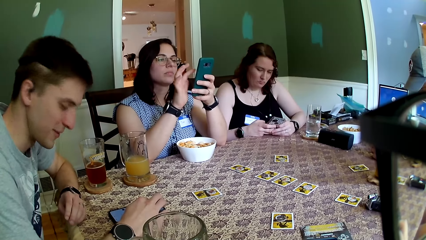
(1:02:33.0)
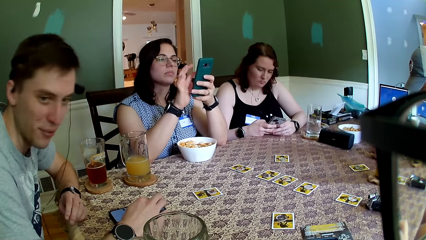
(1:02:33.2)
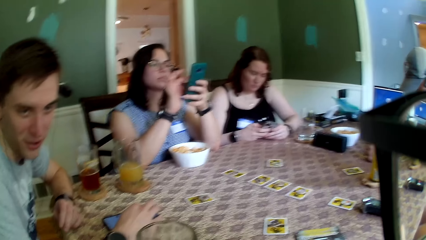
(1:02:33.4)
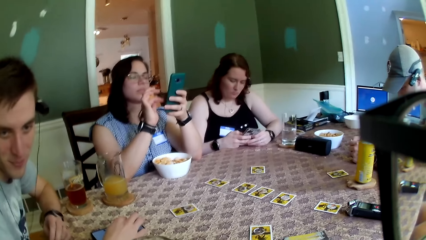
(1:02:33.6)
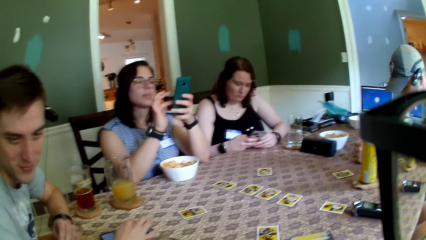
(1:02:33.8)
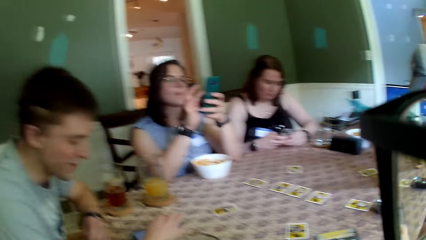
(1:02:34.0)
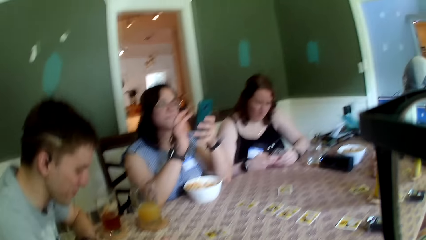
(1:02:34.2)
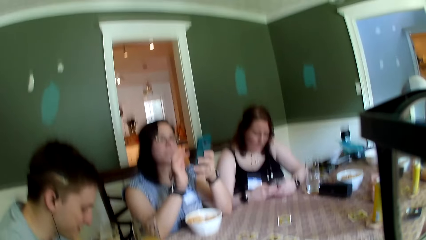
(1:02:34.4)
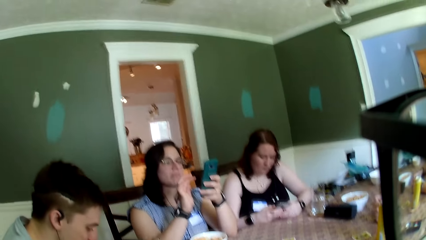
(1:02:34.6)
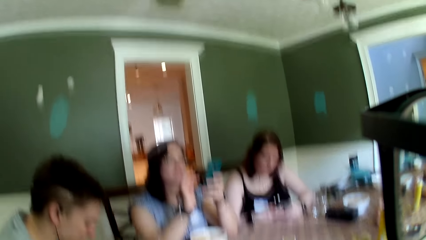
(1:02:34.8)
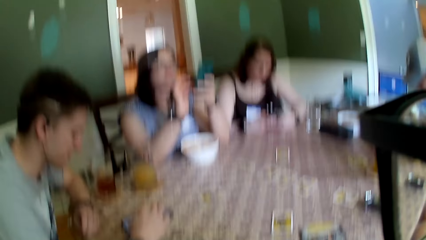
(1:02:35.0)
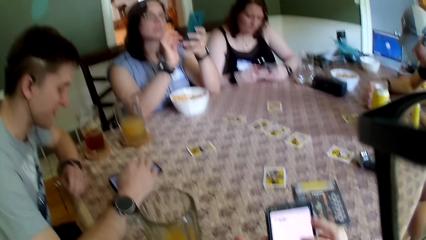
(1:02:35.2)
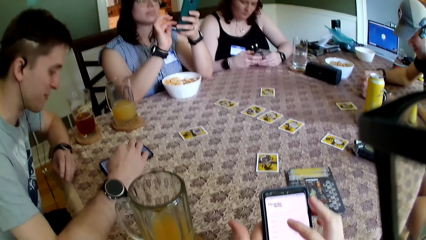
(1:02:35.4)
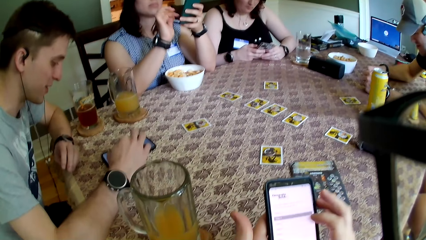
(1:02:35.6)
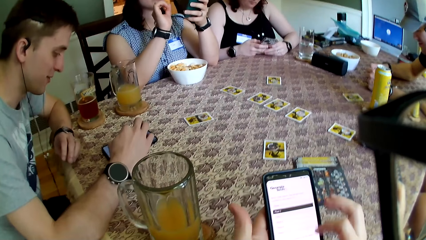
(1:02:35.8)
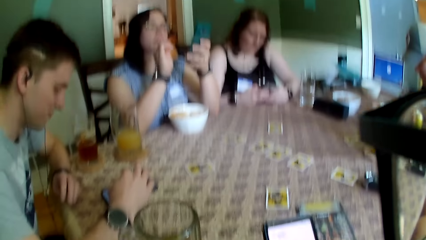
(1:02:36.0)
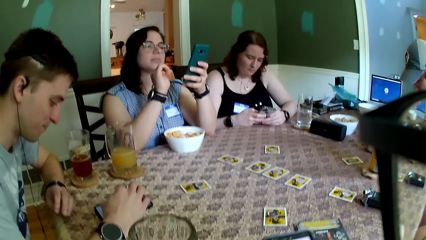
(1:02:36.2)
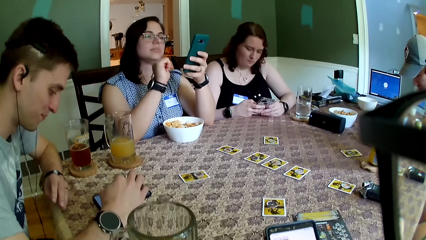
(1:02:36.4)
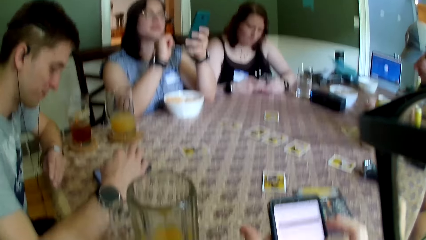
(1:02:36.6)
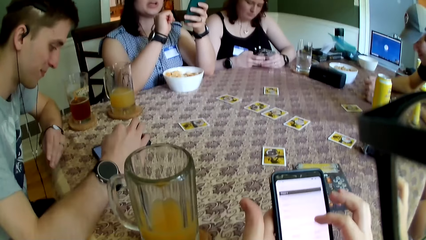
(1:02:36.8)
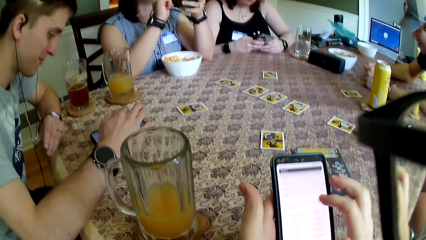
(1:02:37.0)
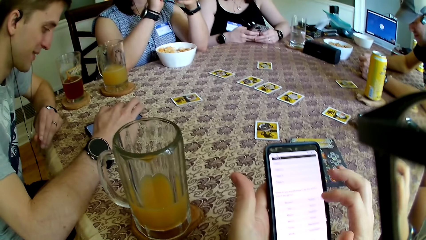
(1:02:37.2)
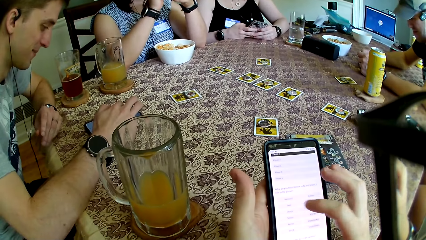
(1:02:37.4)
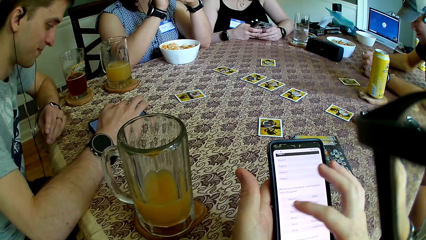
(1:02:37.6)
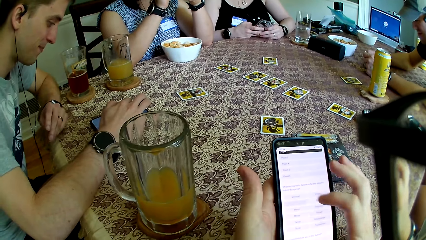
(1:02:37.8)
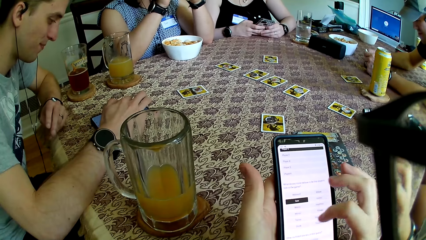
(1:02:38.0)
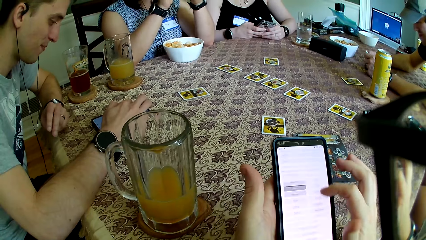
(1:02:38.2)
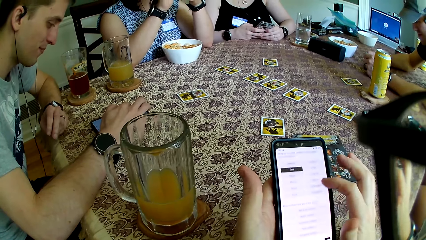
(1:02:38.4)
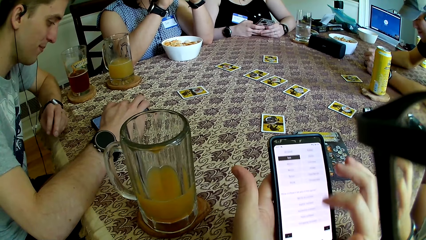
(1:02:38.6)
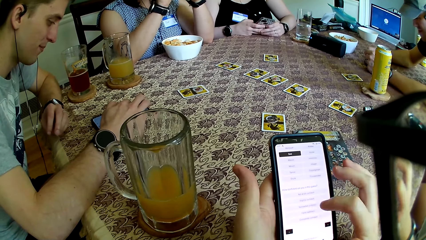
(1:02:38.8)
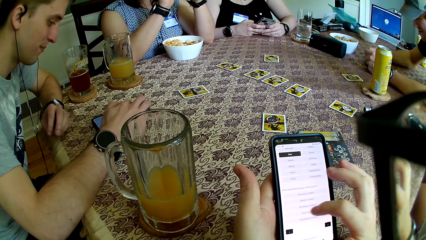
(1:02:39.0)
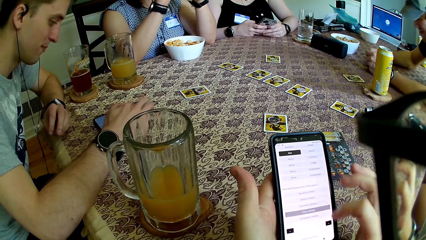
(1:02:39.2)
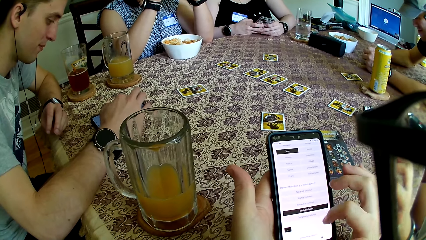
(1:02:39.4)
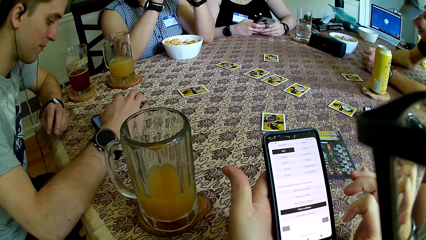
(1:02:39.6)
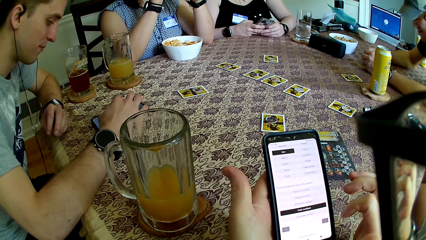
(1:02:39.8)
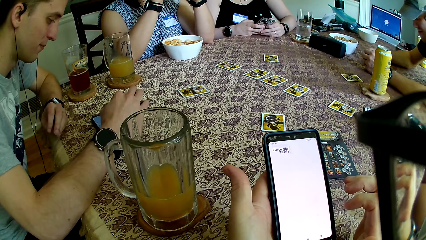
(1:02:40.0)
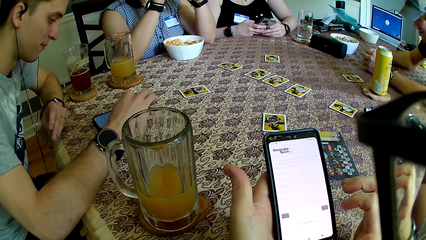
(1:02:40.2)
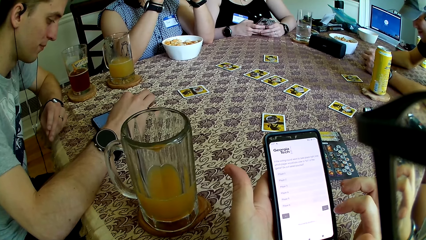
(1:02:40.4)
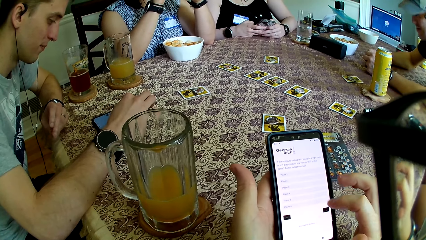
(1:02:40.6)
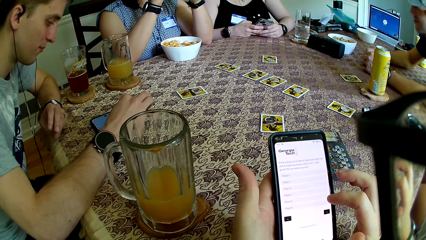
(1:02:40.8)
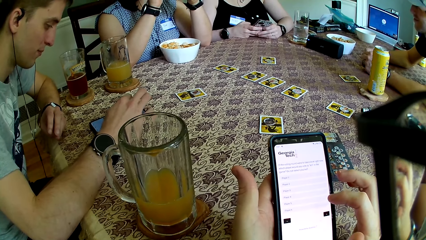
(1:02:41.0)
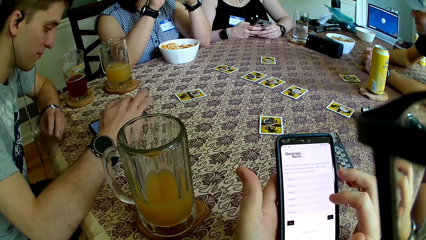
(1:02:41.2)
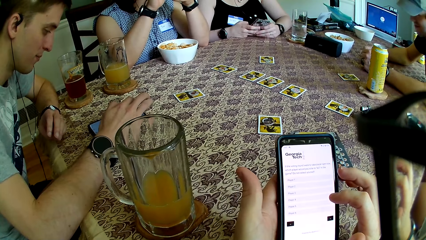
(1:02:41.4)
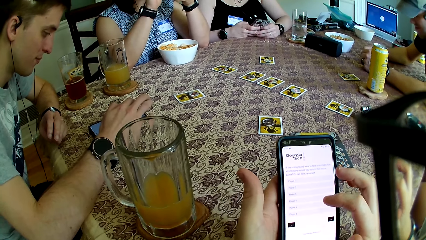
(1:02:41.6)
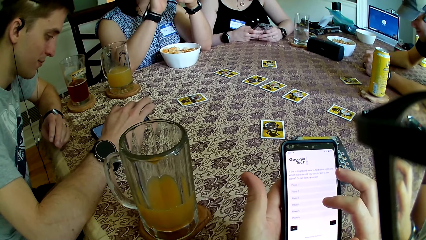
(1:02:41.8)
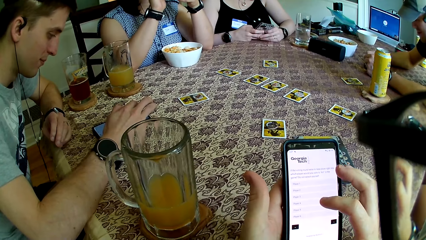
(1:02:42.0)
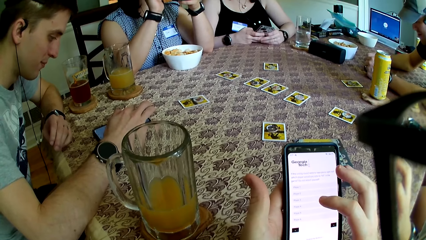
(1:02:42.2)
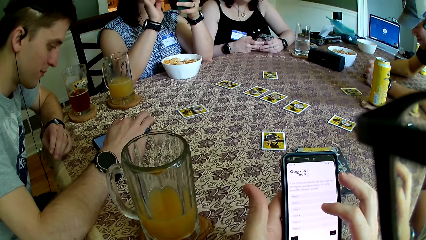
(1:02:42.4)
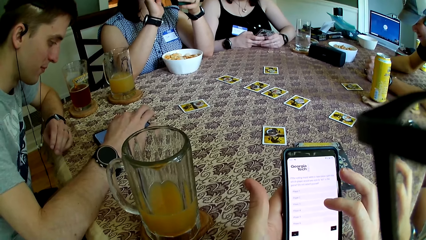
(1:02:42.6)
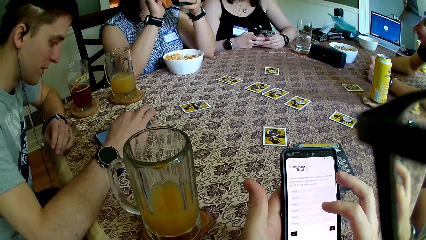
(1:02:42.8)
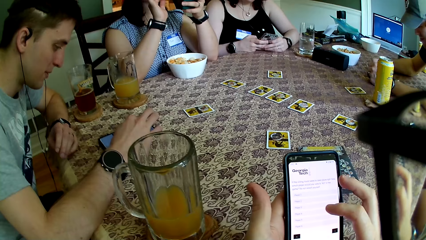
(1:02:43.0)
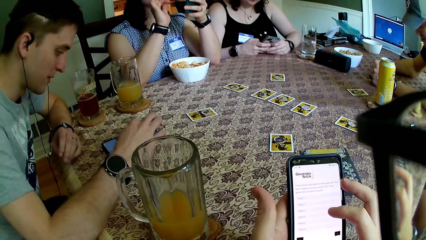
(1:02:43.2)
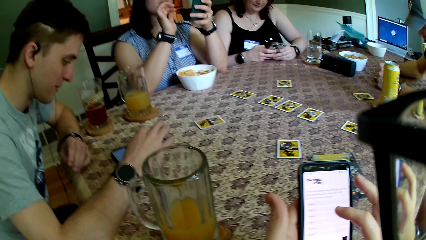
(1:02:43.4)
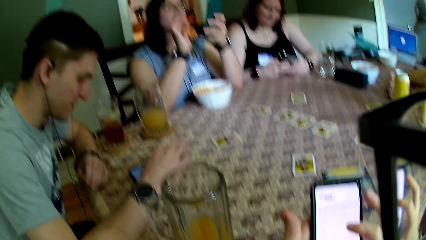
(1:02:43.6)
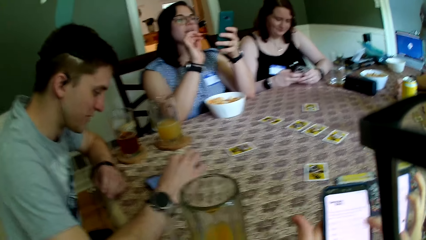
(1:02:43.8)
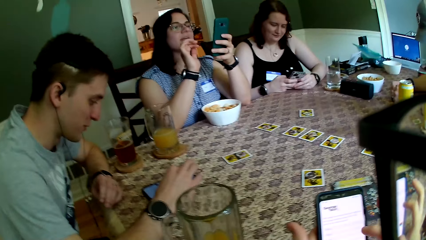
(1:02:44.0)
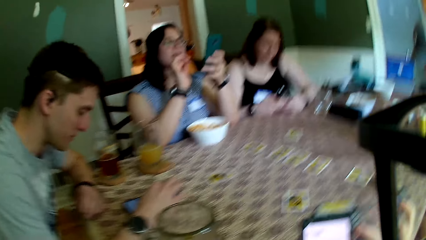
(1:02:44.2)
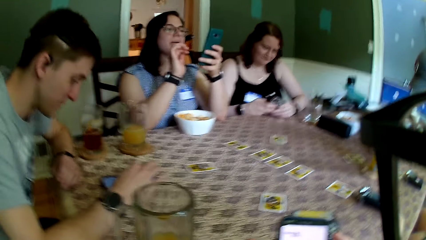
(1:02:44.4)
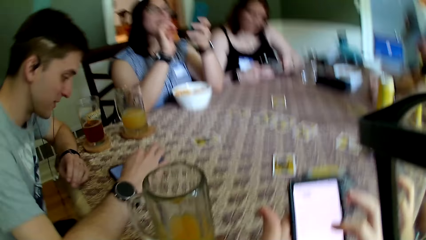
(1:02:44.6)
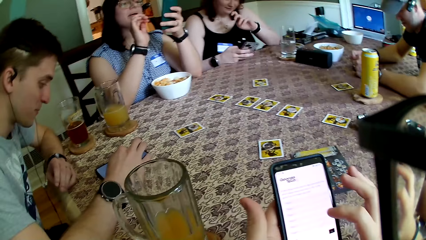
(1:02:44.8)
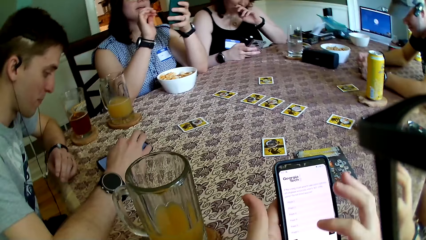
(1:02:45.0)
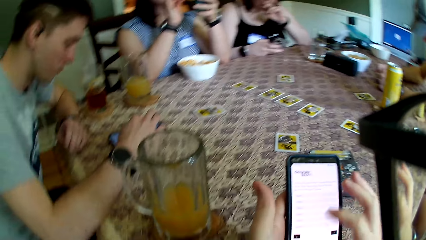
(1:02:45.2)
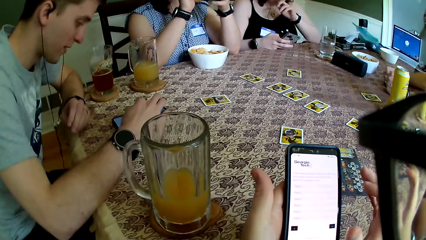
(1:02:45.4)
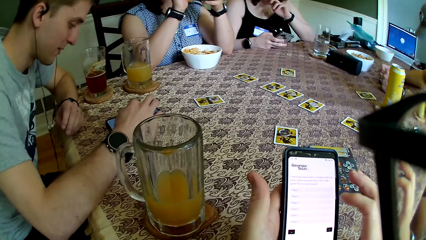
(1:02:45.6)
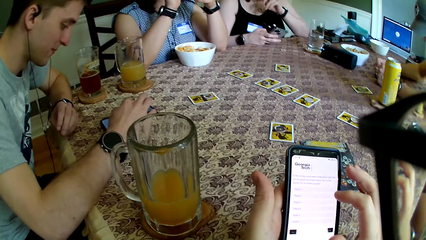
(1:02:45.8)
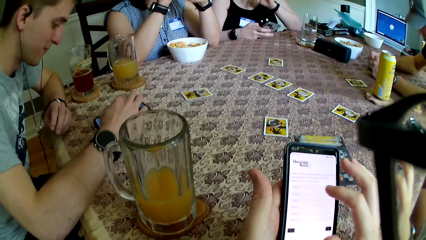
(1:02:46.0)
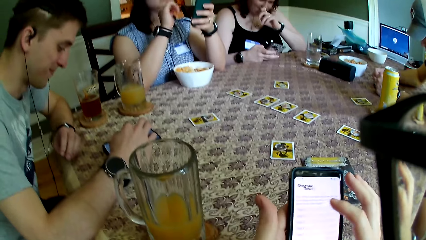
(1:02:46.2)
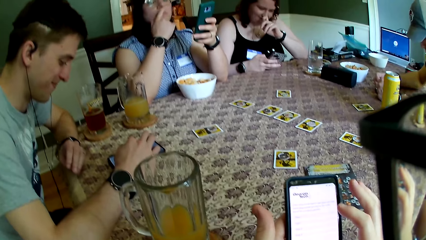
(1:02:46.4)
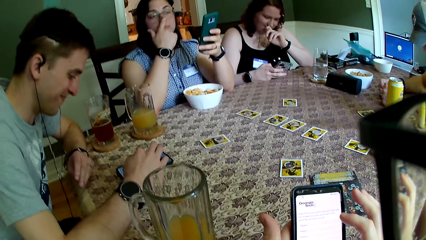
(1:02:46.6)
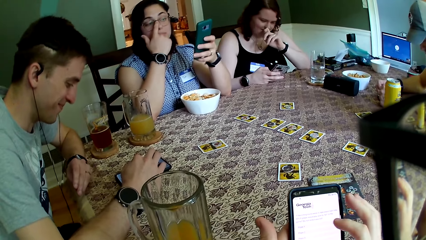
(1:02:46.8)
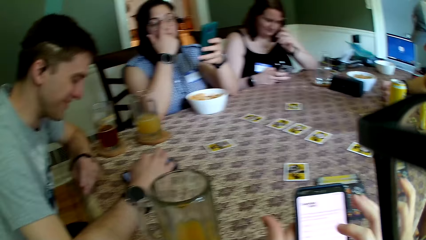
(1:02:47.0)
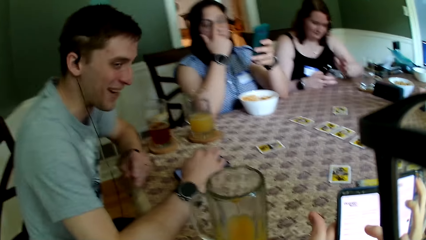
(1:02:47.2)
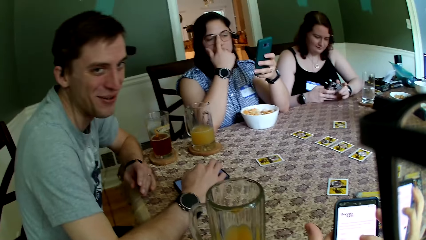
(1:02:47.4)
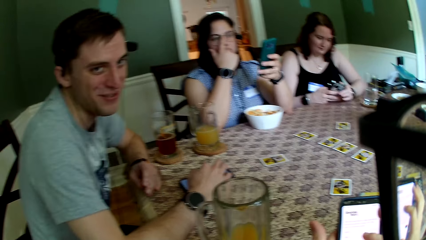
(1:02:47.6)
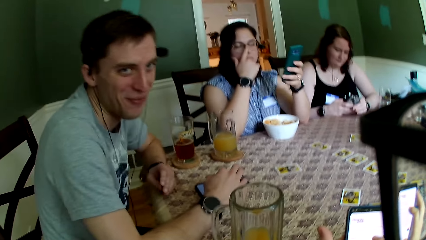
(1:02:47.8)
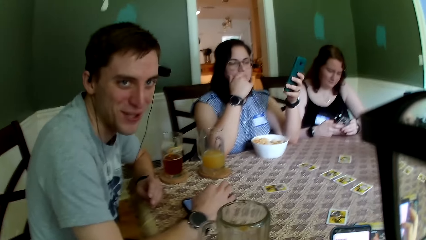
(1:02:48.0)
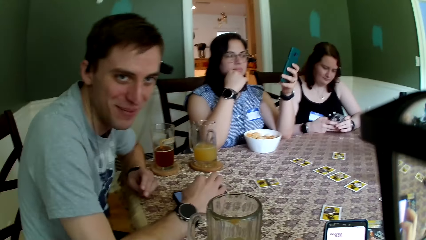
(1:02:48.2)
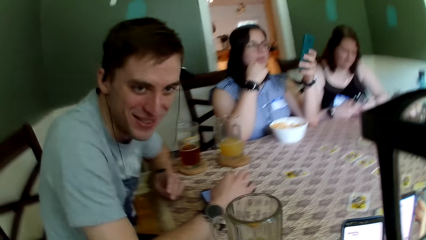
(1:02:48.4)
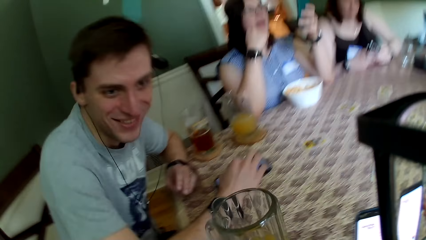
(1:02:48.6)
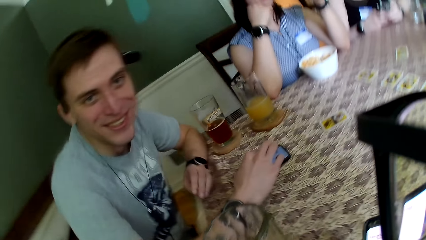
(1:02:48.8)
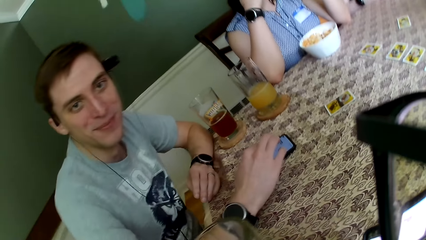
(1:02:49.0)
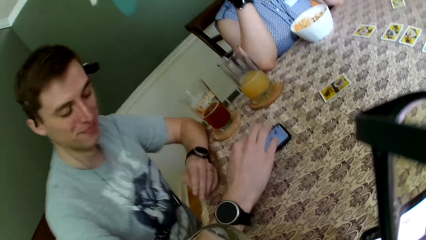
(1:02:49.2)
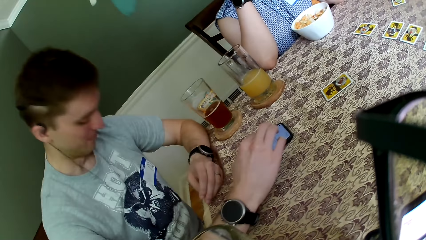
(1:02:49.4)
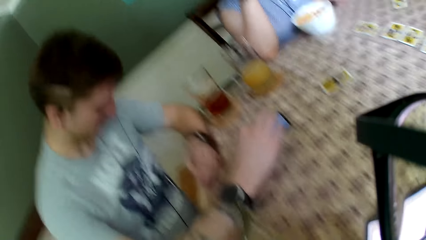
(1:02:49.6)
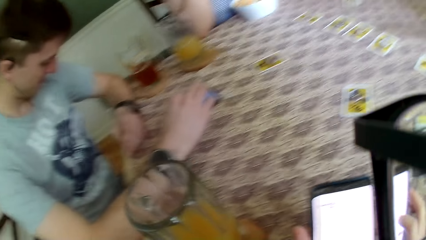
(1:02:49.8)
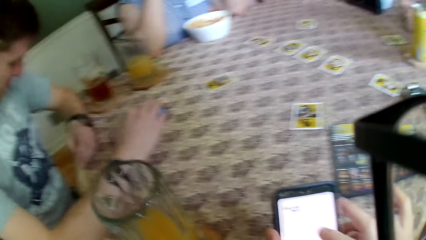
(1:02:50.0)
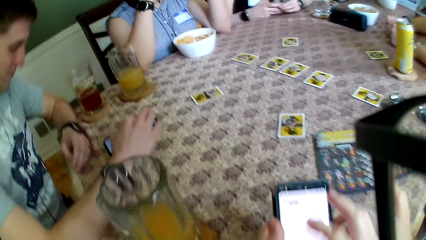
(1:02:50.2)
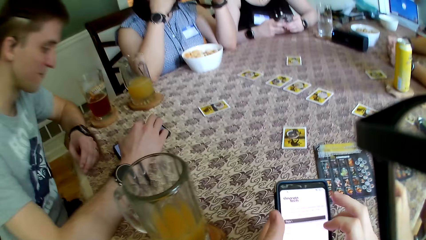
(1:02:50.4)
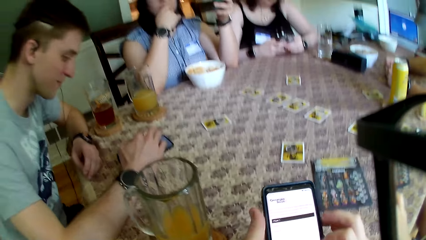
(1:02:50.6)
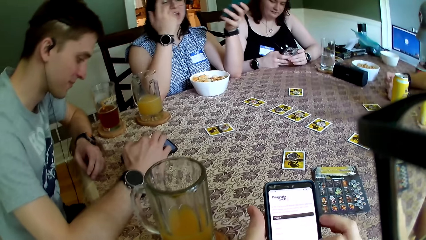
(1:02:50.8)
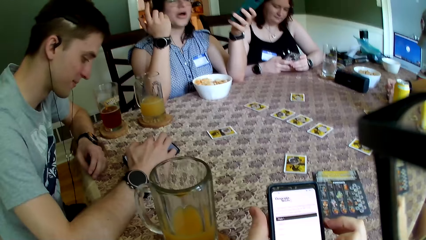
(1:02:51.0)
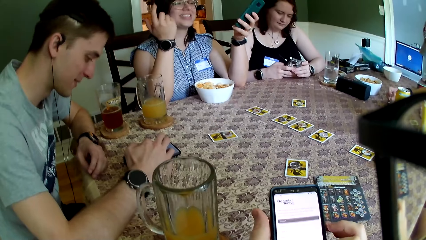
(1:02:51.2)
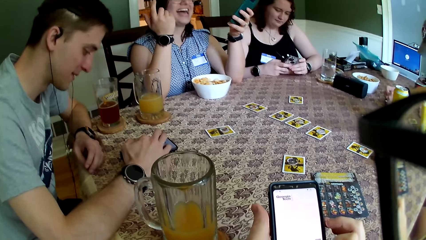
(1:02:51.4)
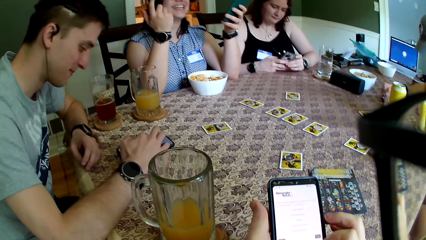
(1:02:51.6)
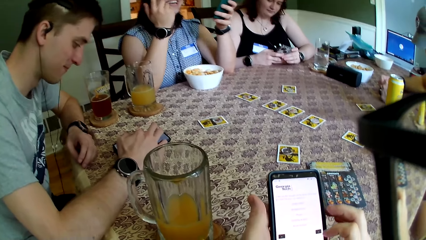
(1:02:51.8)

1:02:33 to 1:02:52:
The camera wearer uses a phone. The woman touches her nose with her right finger.
